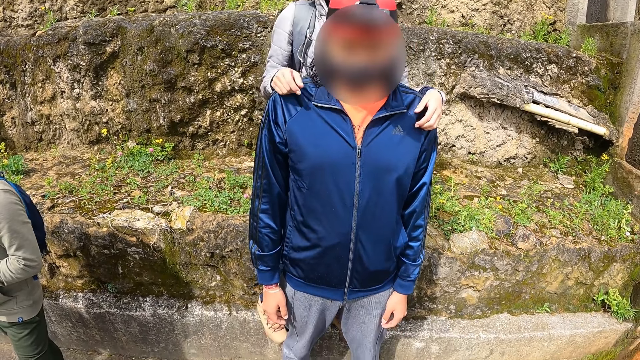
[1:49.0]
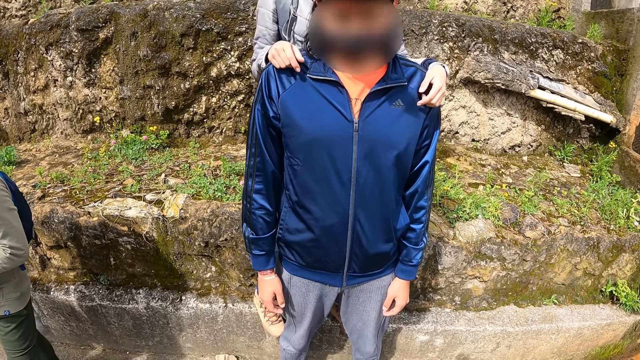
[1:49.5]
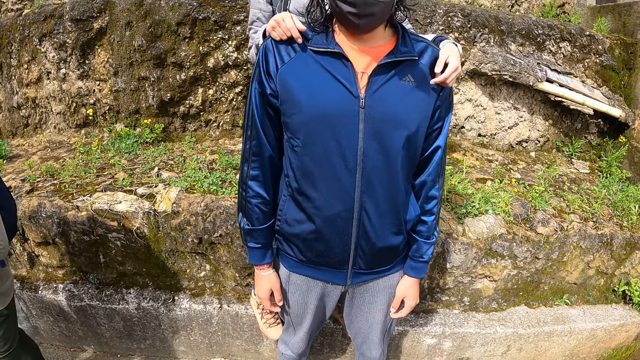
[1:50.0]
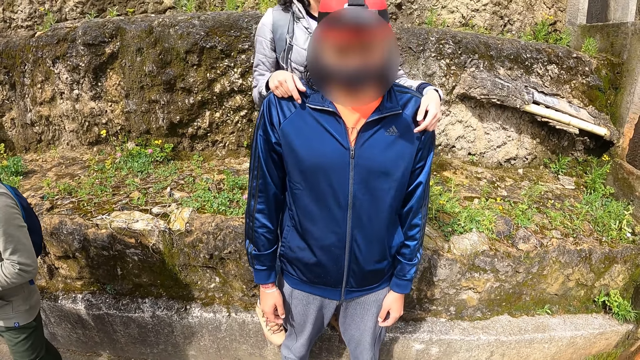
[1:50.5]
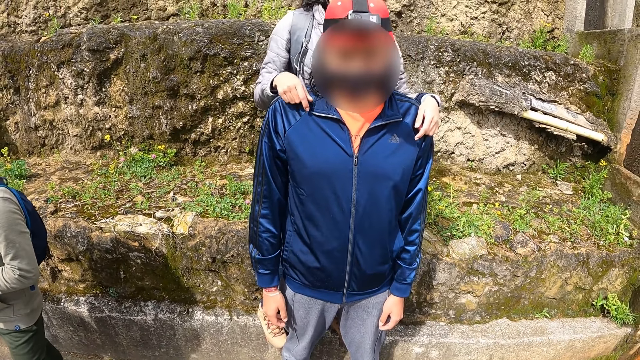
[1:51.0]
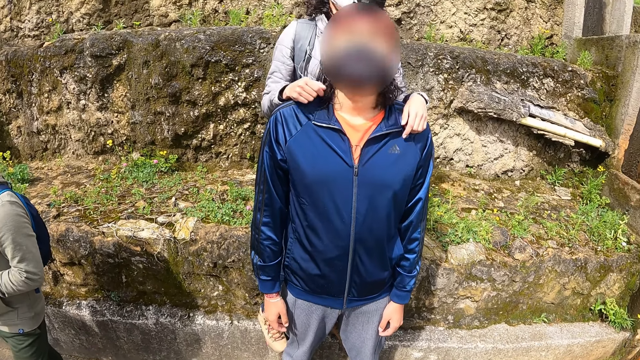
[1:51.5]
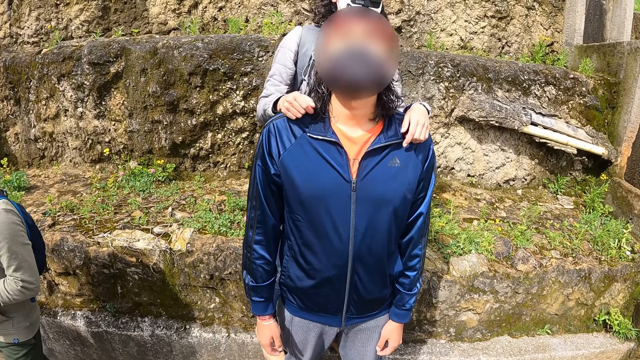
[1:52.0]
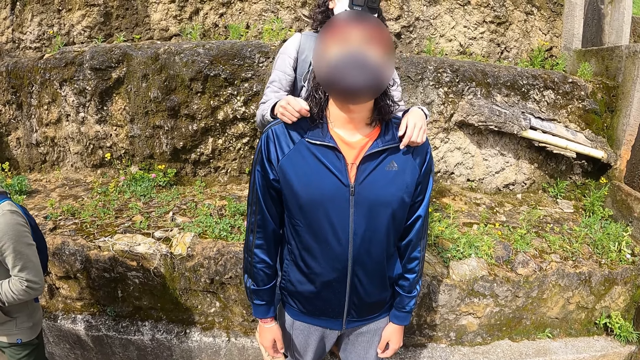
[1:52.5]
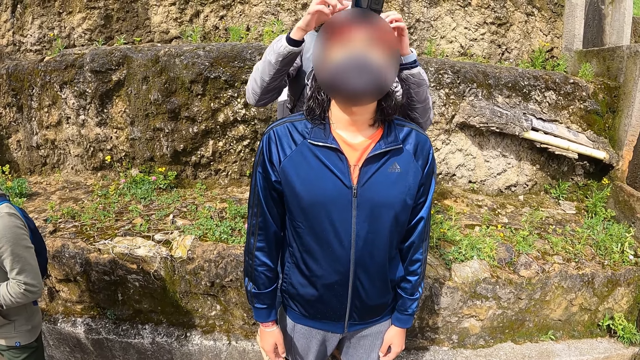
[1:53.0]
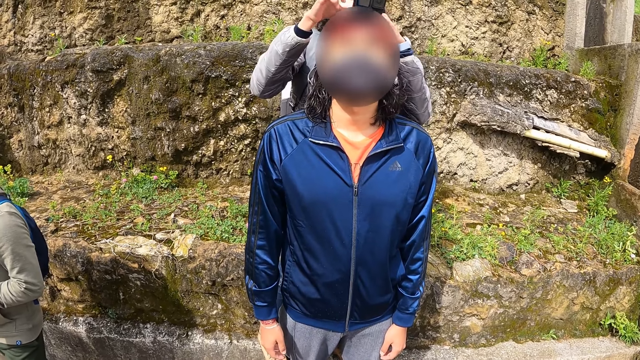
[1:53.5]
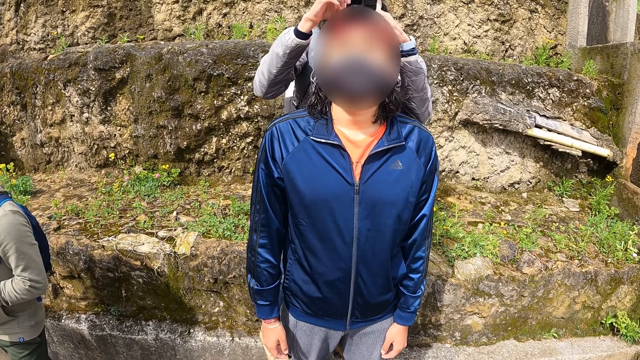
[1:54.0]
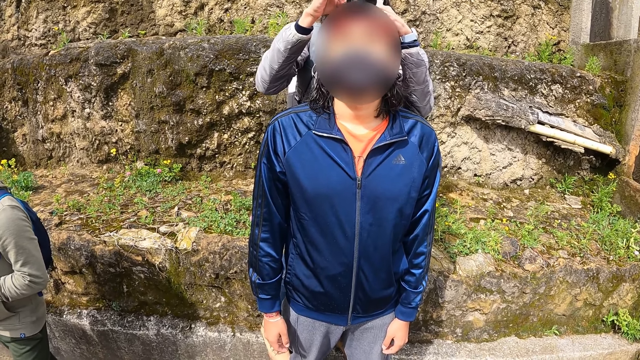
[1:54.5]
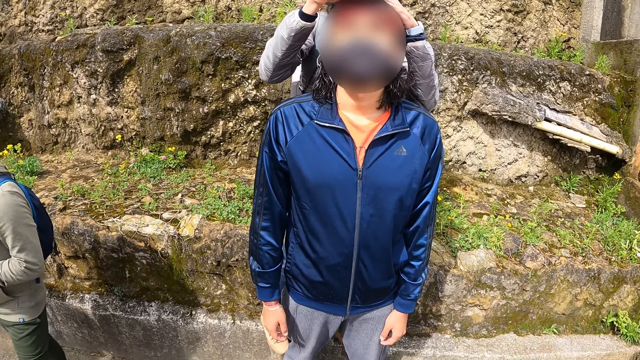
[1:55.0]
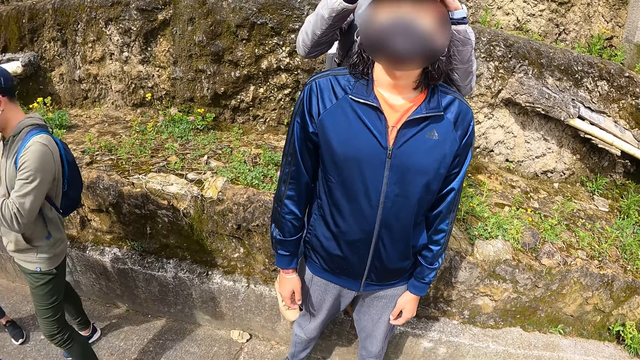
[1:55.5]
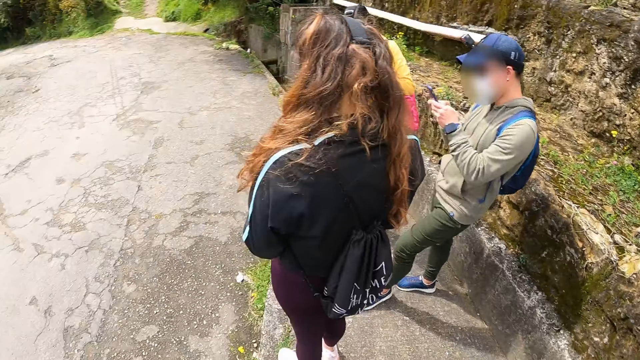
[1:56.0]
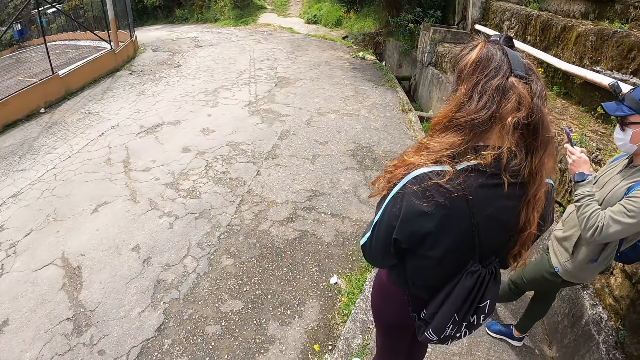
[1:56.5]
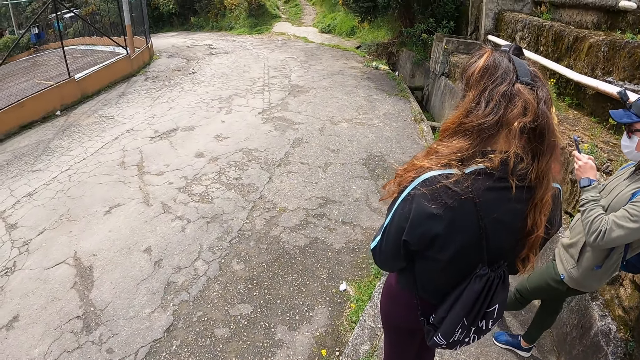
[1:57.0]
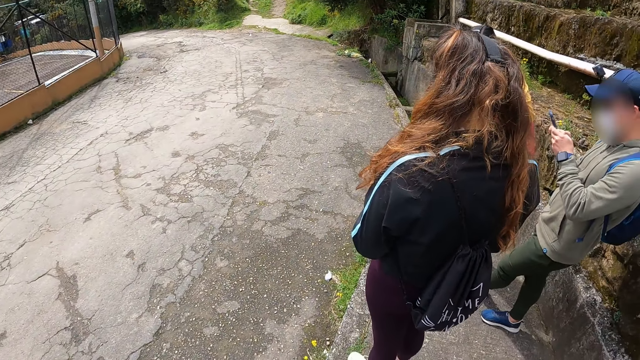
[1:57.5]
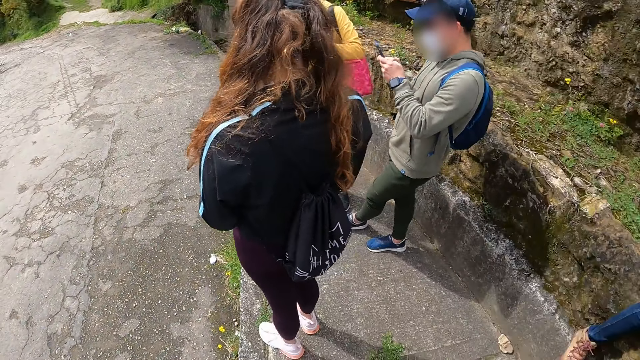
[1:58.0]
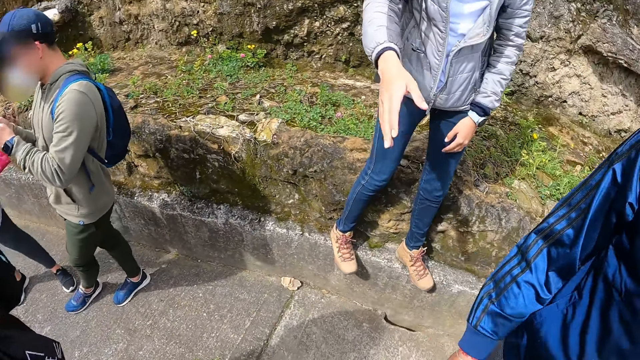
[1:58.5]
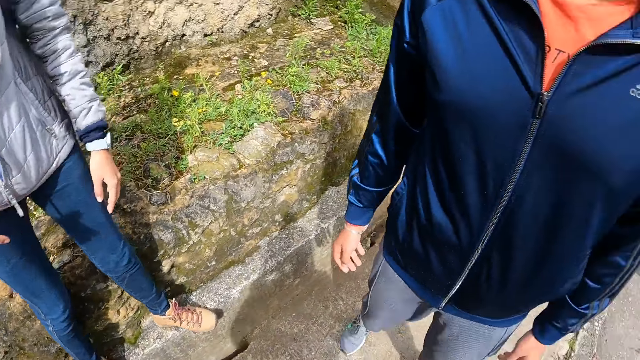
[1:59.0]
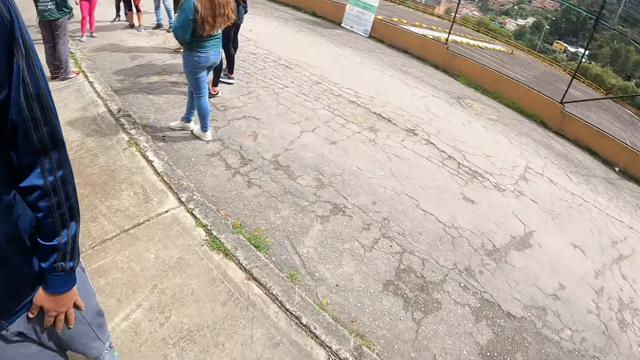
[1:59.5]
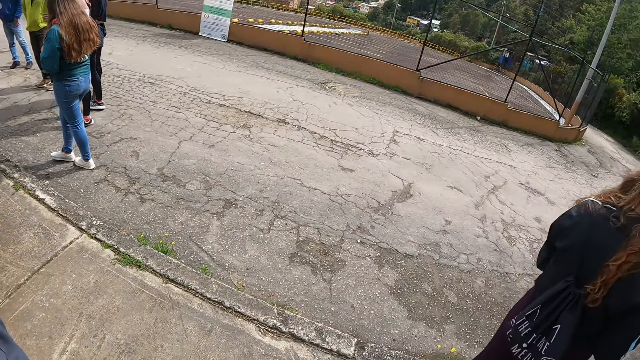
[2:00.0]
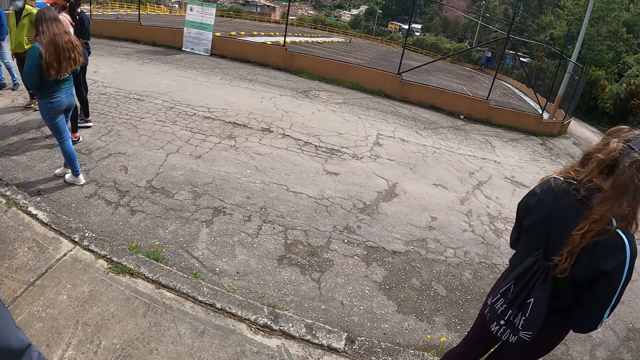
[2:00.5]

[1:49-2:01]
The camera wearer looks around.

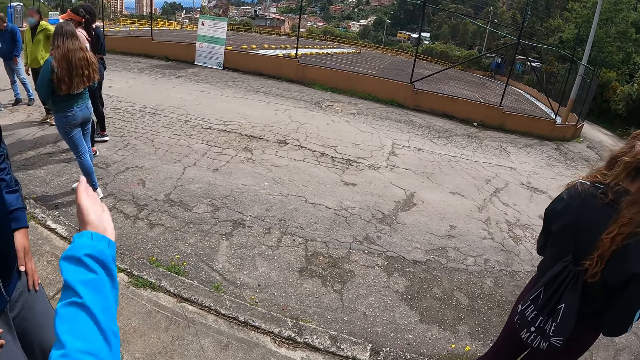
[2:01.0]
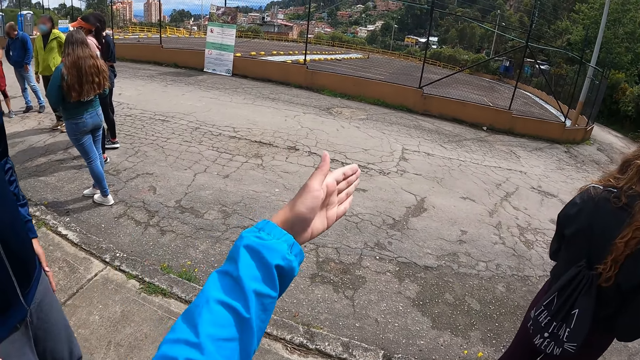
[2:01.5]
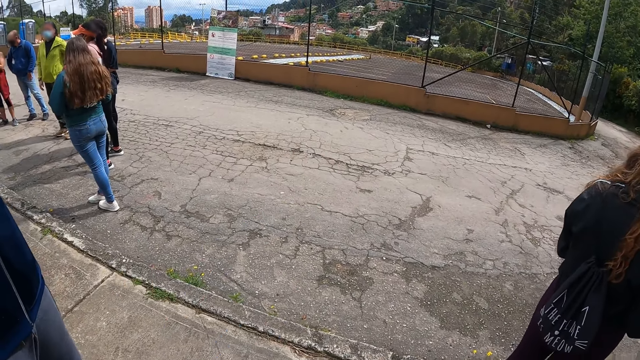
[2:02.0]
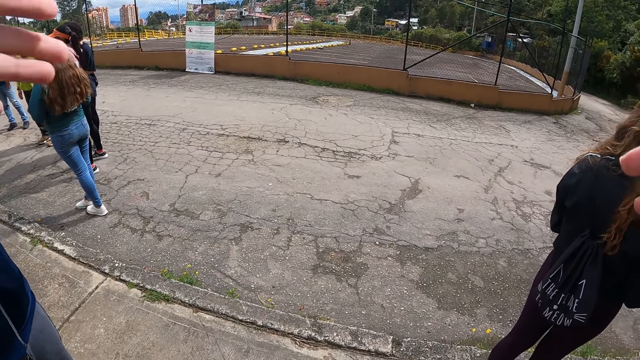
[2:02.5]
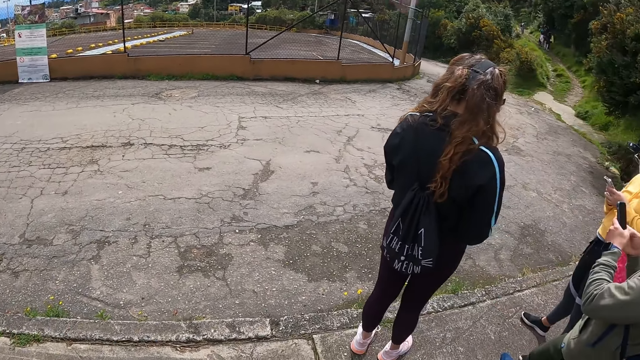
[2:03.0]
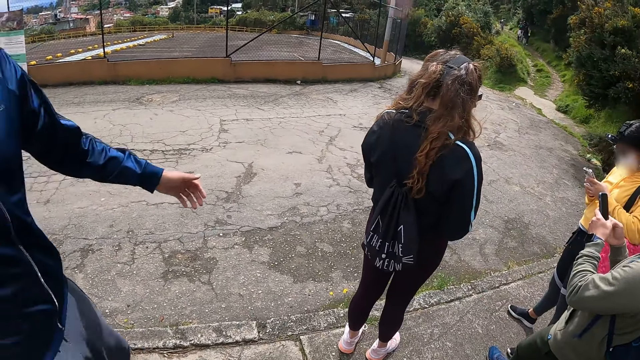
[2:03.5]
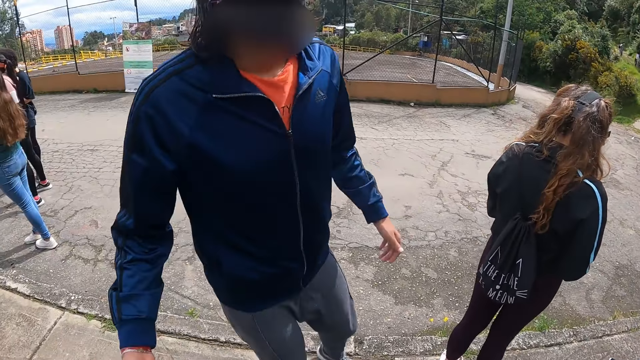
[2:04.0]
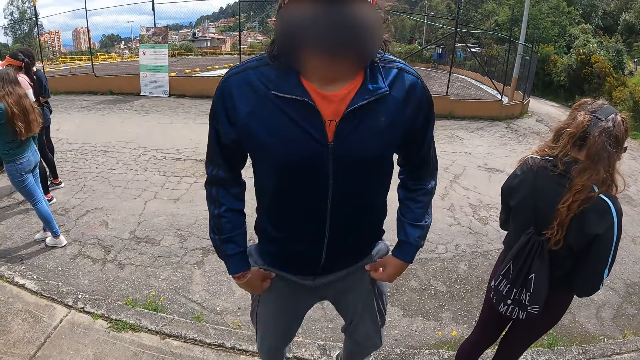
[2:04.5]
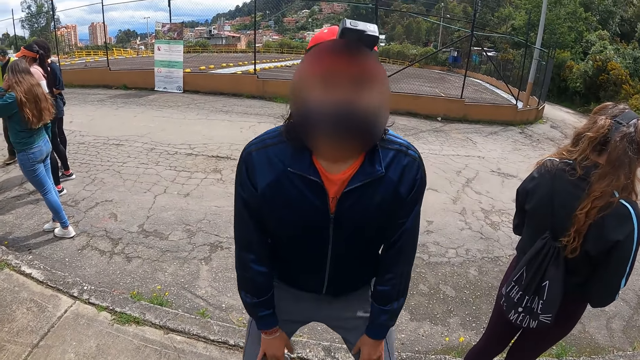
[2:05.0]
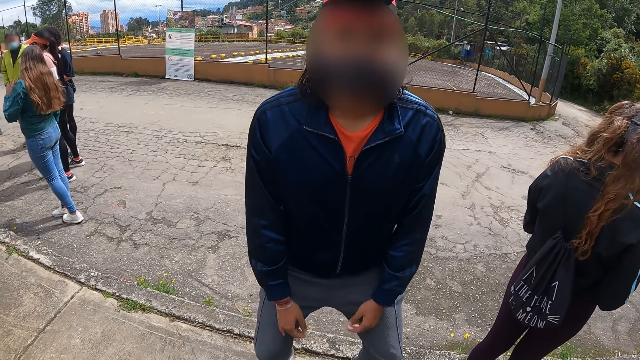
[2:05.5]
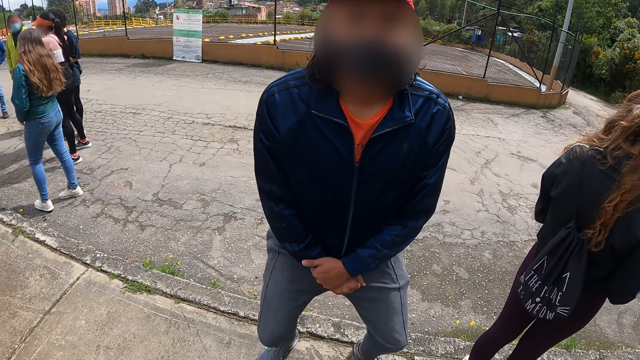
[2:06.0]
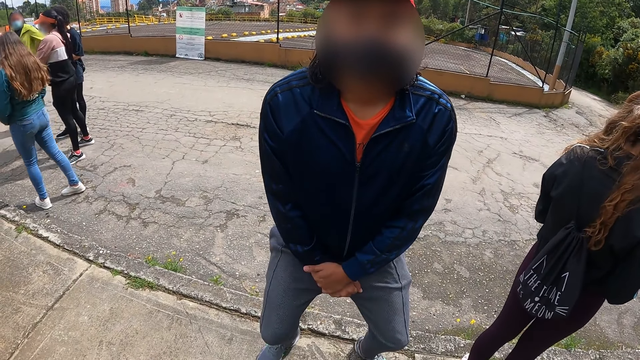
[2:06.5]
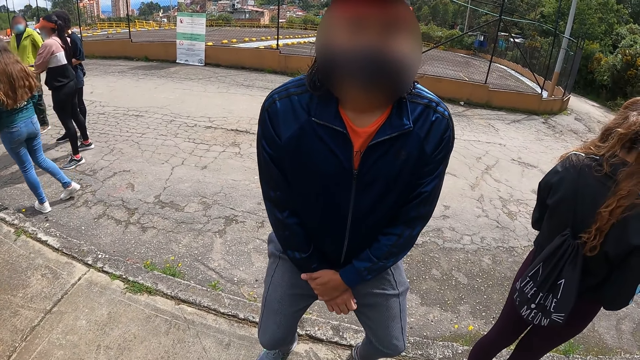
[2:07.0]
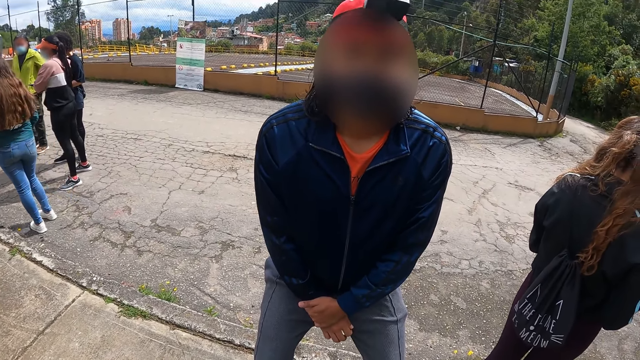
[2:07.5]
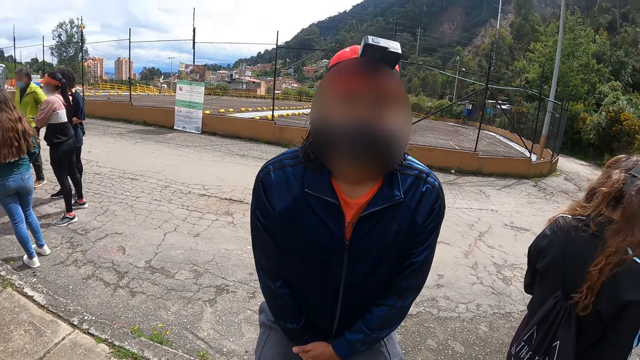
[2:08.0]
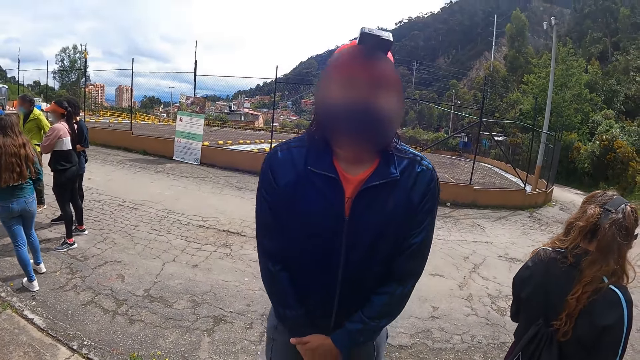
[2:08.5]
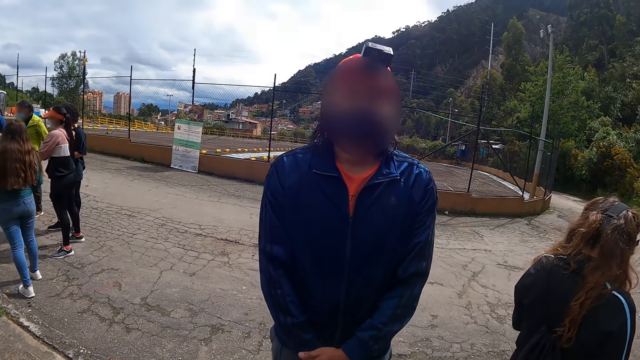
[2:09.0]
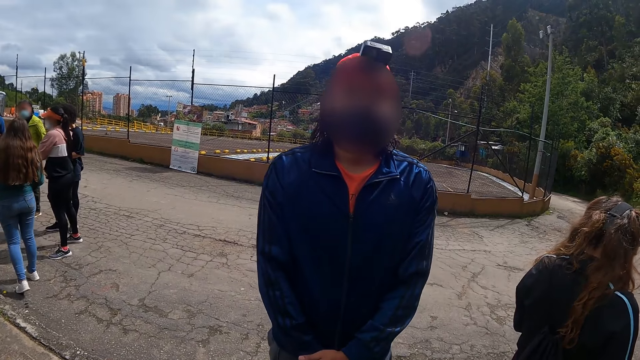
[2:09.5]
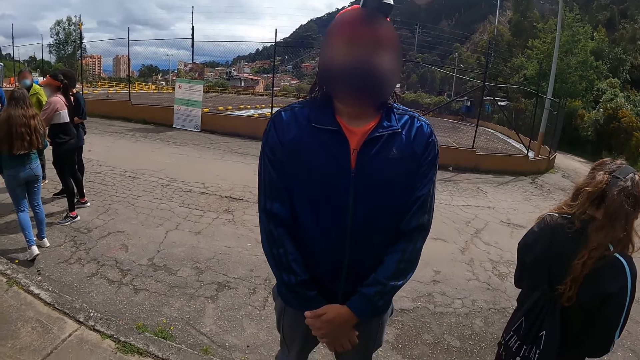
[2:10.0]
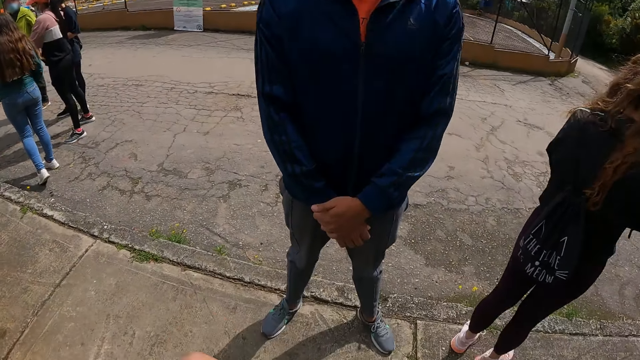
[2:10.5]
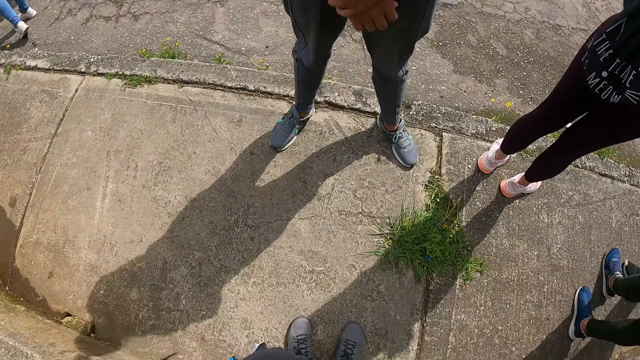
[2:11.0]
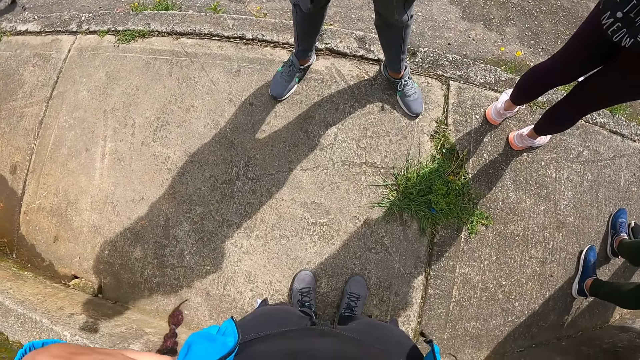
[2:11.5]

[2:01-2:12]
The man squats down.
